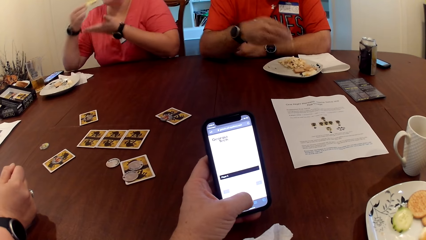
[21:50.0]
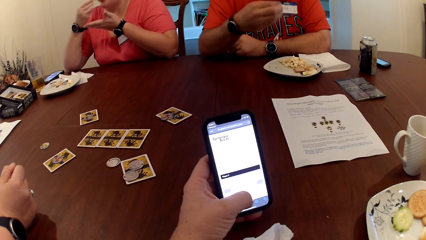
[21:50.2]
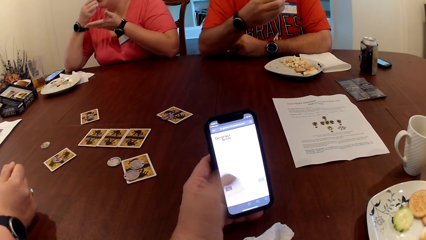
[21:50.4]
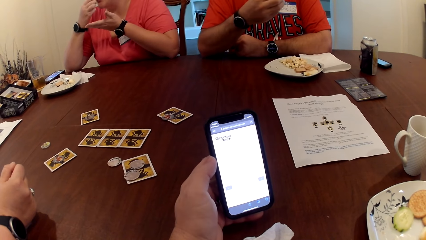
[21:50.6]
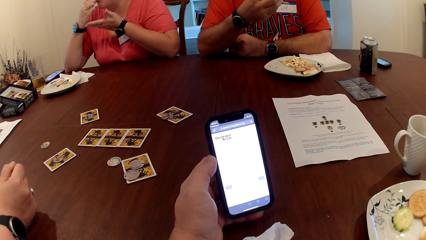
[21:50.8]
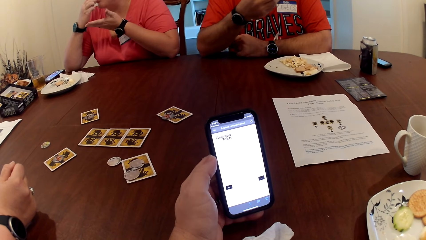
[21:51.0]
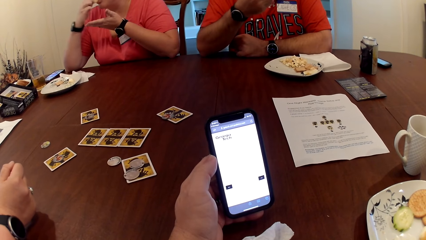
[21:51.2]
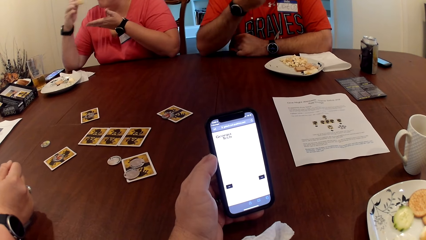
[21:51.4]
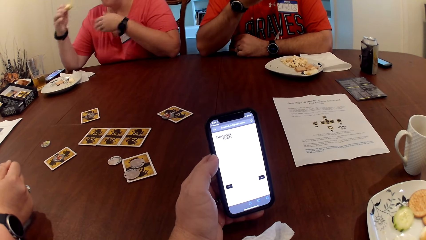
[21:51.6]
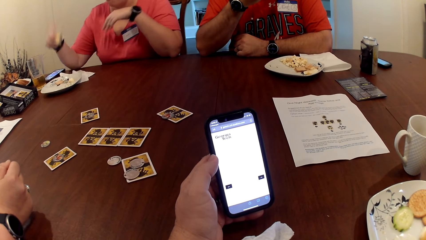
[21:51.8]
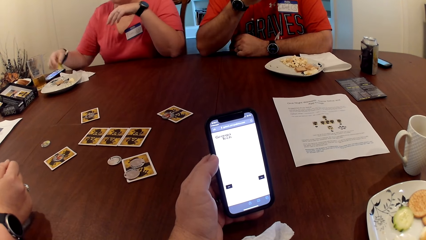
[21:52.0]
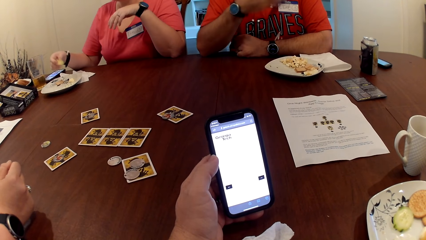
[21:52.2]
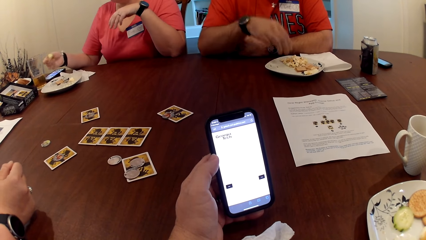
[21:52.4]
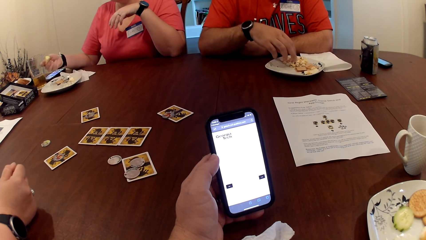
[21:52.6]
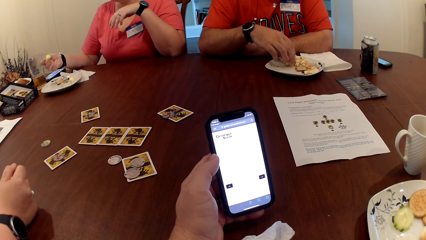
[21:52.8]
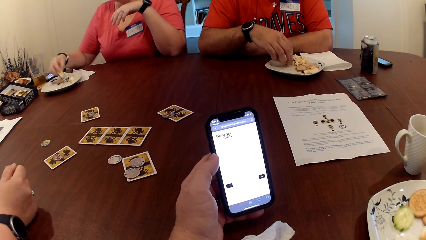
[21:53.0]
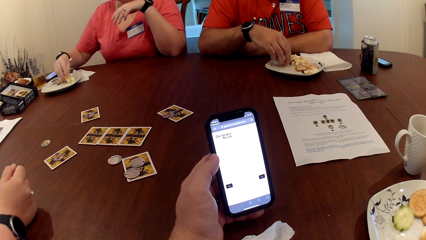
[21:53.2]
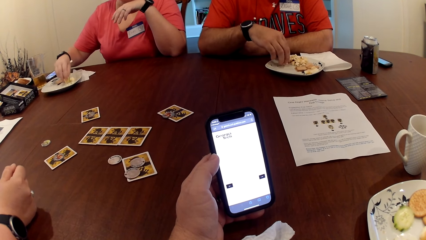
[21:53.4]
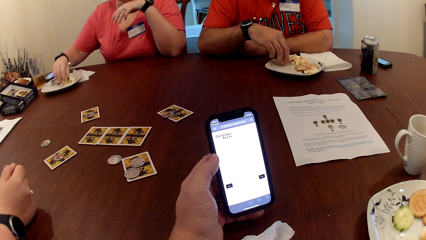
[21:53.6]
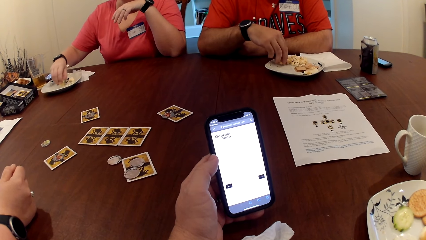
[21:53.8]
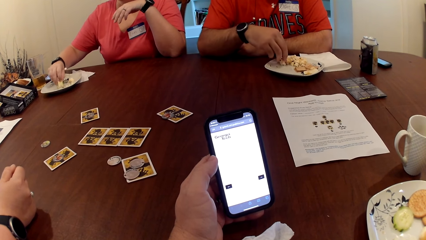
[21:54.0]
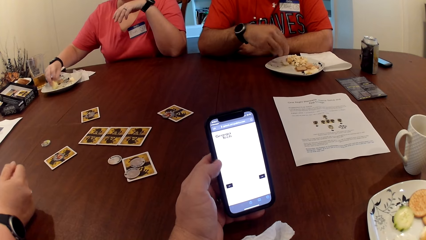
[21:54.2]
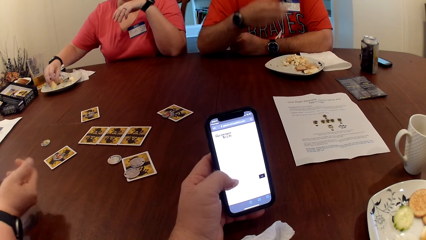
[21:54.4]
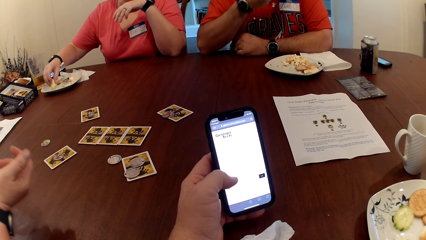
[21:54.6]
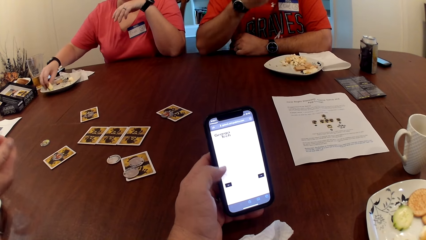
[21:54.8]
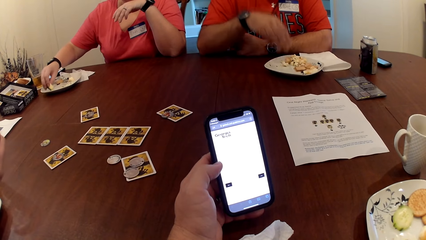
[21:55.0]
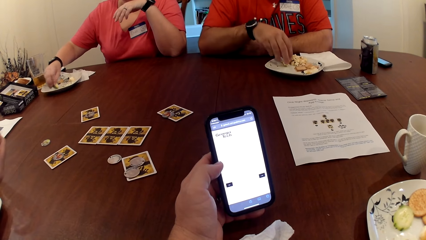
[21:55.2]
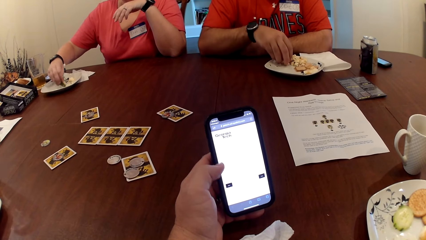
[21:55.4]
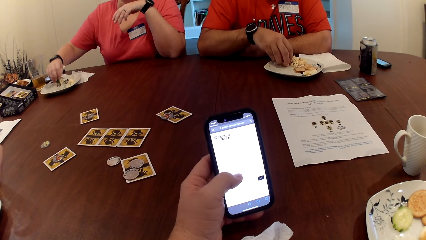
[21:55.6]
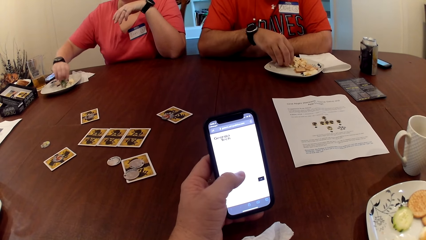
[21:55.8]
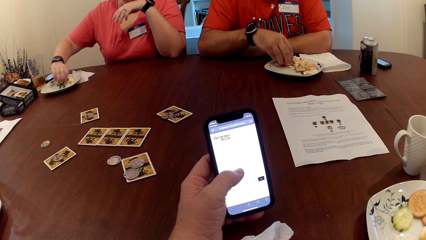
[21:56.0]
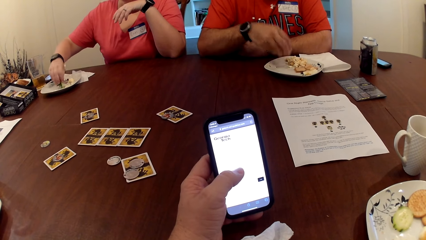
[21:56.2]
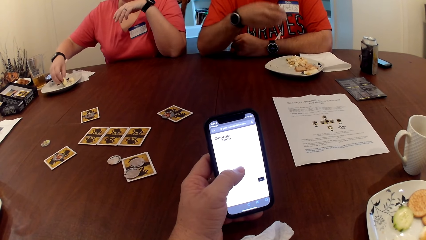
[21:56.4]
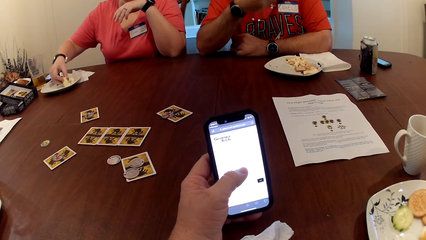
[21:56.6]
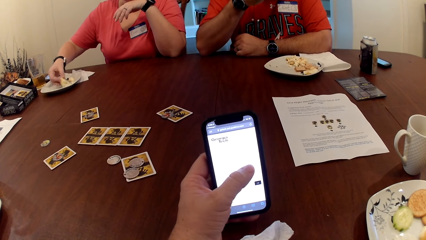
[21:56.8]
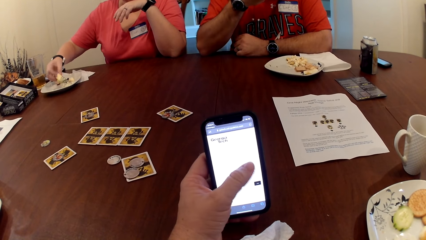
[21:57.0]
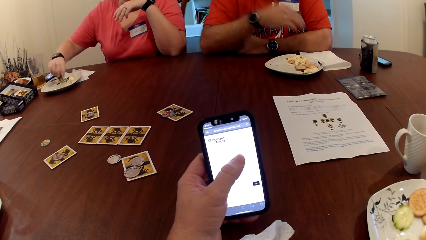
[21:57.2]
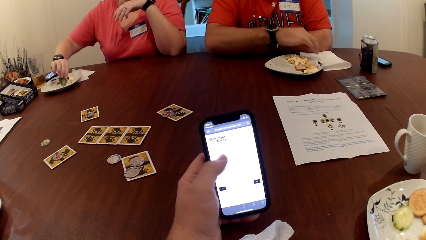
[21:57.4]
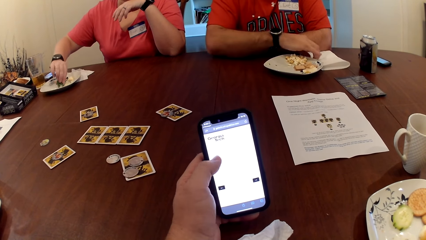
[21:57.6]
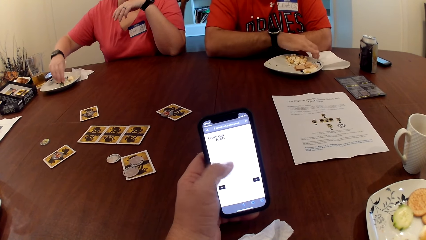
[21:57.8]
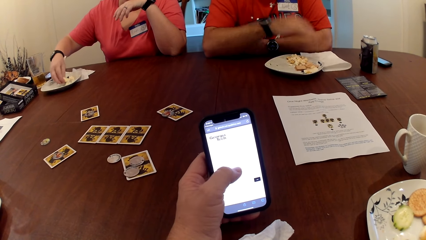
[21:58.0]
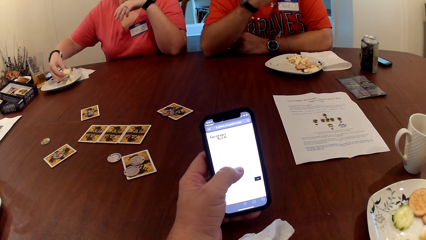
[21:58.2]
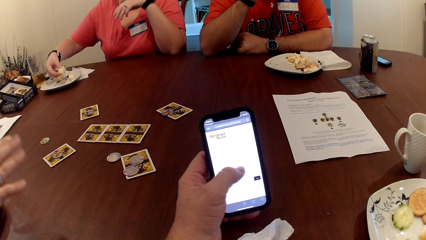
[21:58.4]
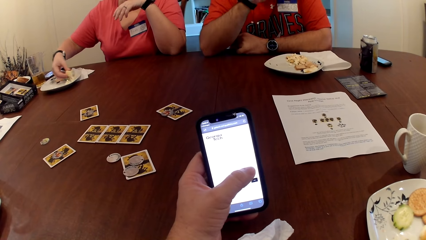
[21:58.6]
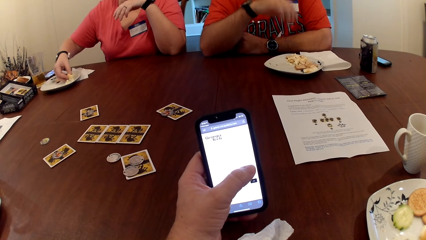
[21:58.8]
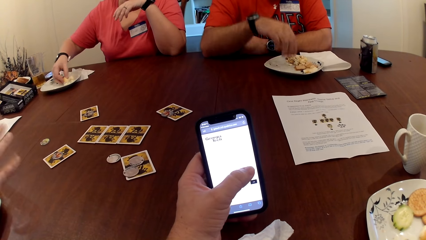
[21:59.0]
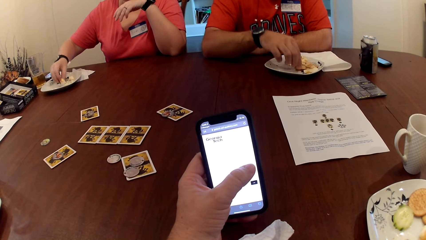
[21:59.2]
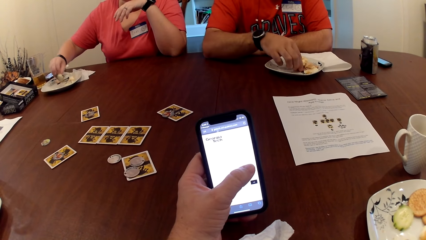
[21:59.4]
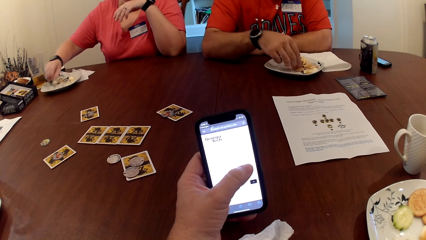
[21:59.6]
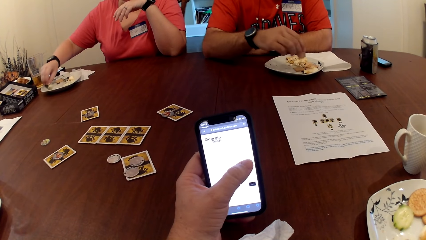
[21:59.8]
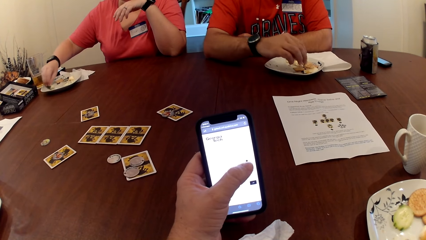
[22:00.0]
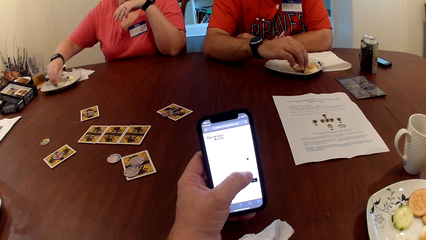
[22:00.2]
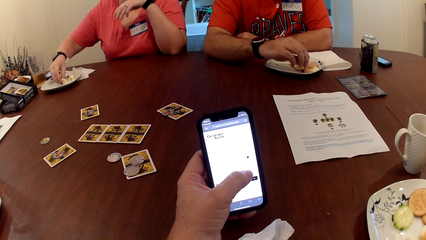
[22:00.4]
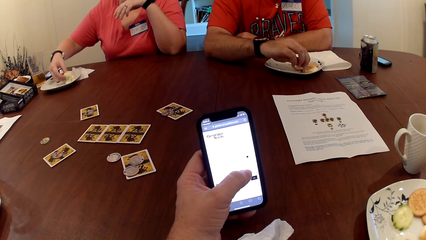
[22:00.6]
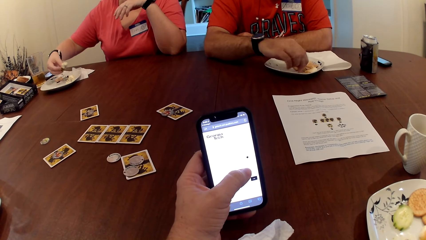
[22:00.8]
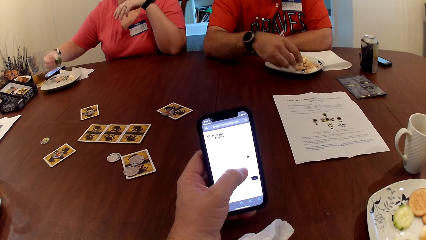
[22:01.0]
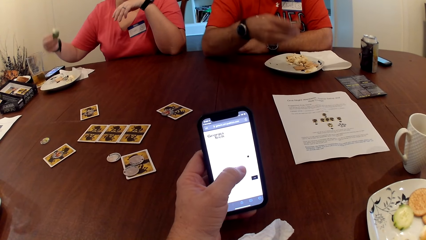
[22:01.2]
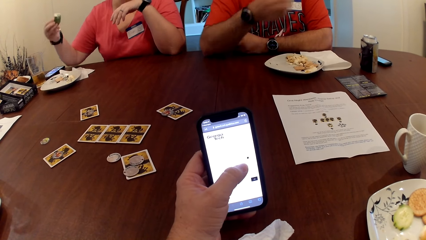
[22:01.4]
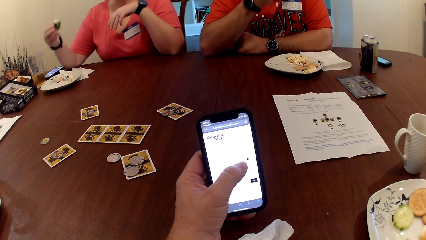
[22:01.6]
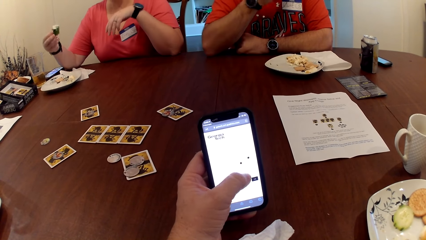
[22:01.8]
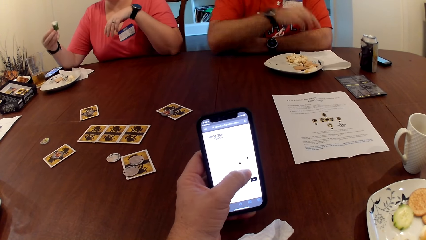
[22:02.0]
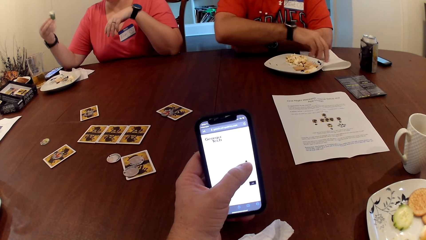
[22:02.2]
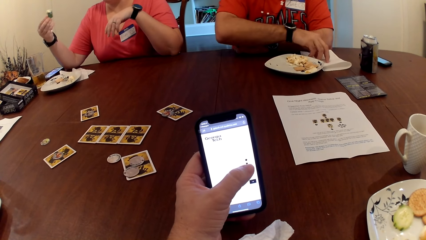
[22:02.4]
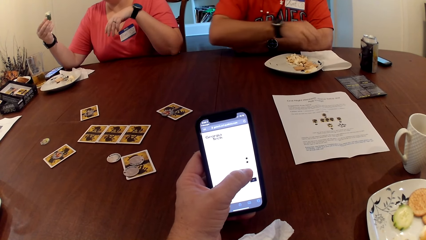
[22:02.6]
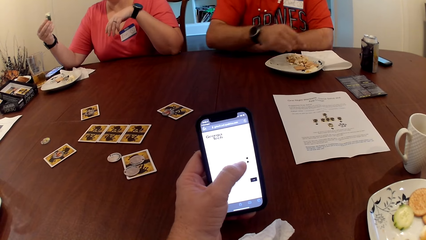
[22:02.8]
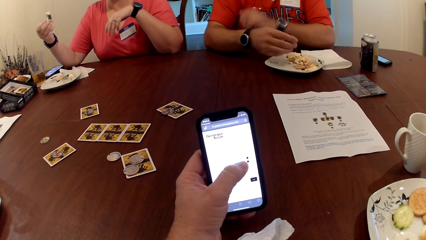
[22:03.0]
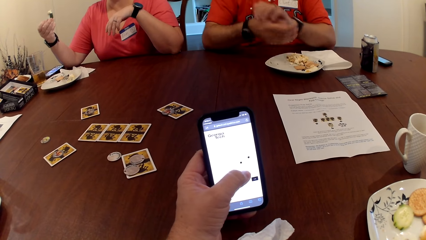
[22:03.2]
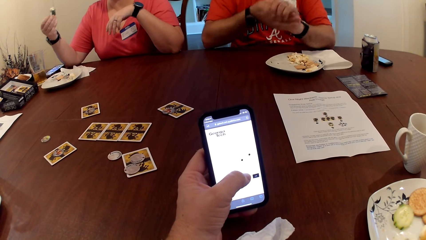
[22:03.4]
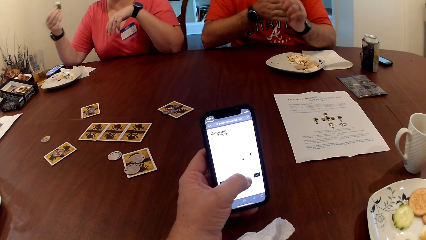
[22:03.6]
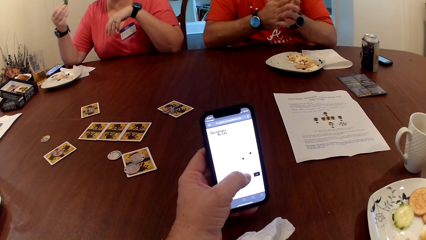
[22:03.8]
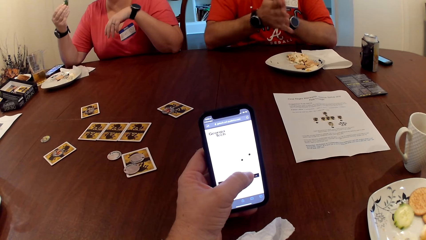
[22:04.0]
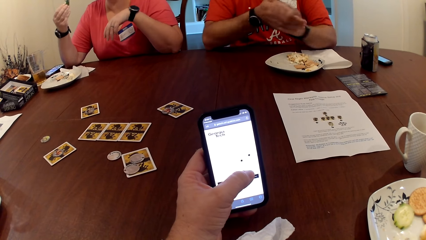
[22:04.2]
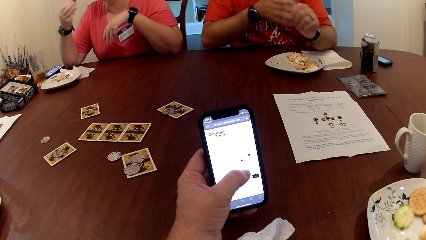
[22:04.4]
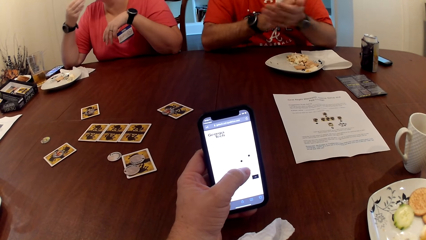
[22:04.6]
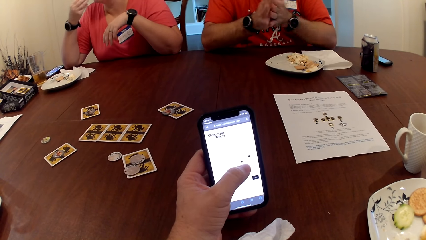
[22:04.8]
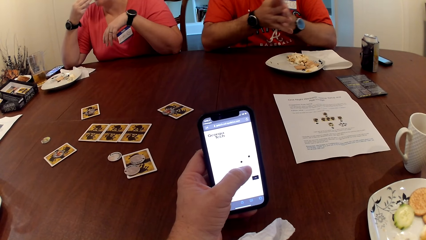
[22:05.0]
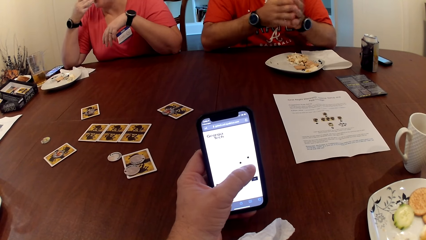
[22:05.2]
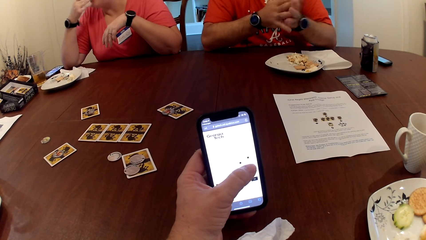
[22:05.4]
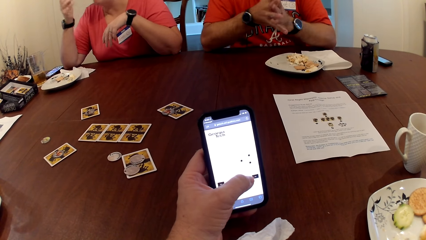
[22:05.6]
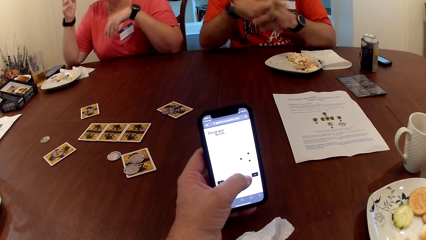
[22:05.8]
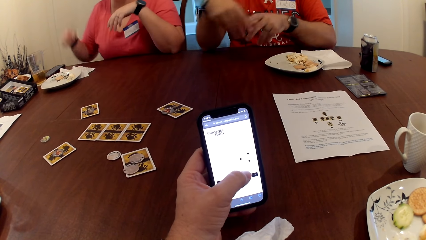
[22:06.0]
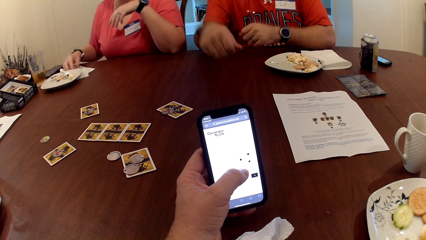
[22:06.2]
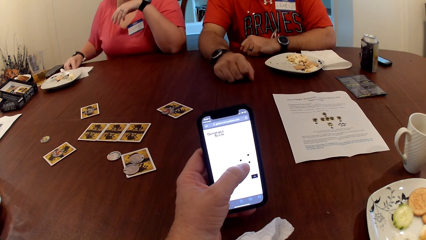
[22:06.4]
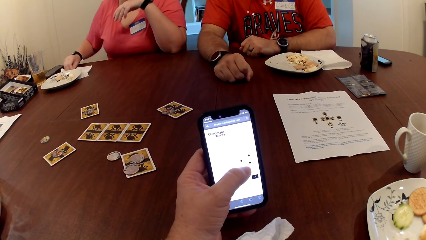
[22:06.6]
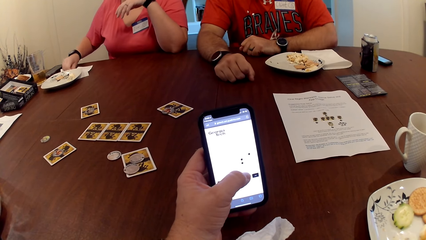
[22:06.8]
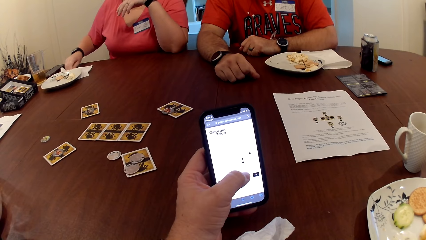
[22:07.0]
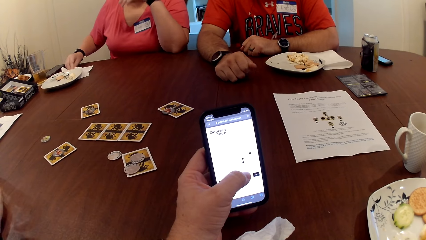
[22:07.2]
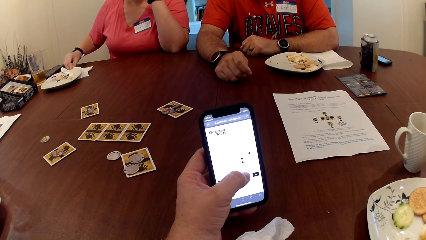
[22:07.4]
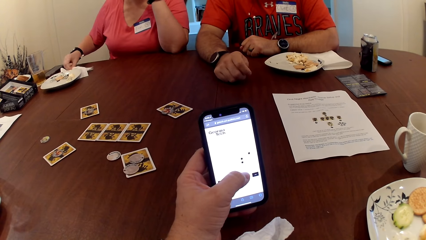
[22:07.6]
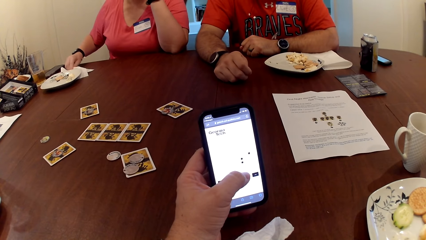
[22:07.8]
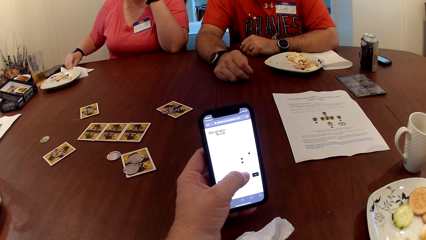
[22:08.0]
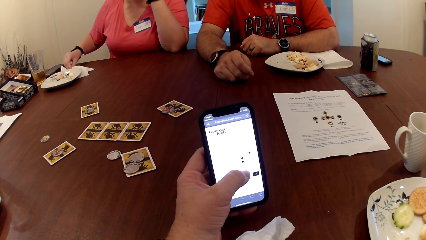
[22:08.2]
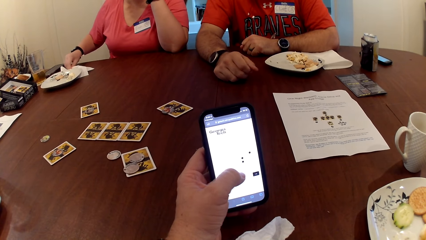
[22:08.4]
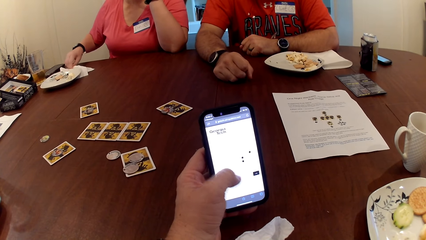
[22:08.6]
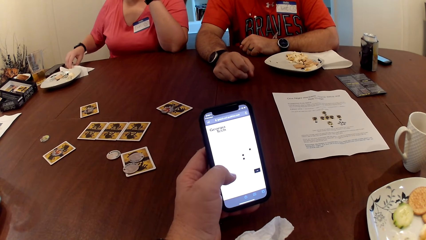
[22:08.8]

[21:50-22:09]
A man picks food from the plate on the table with his right hand into his mouth. A woman cleans her right hand on the tissue paper on the table.
